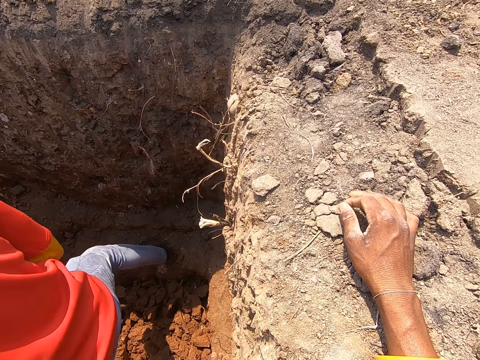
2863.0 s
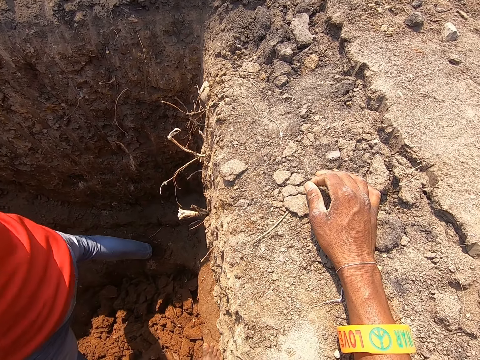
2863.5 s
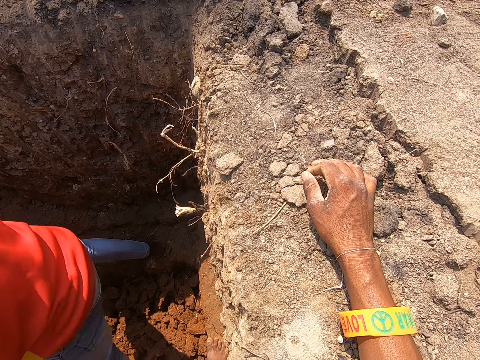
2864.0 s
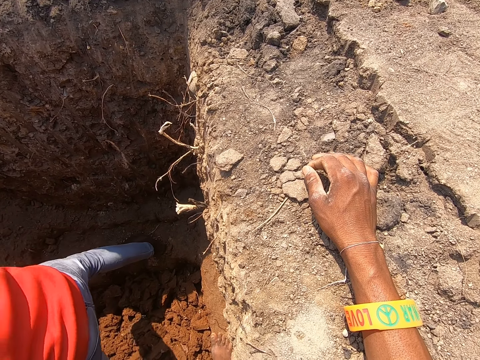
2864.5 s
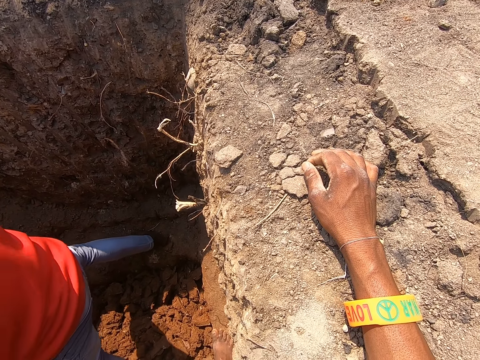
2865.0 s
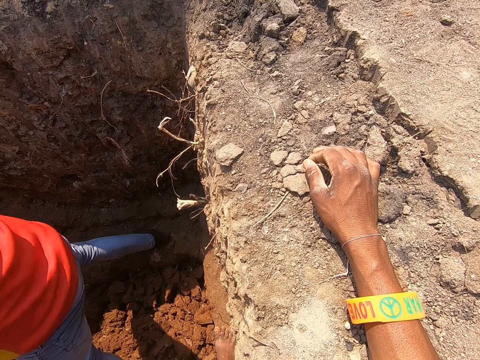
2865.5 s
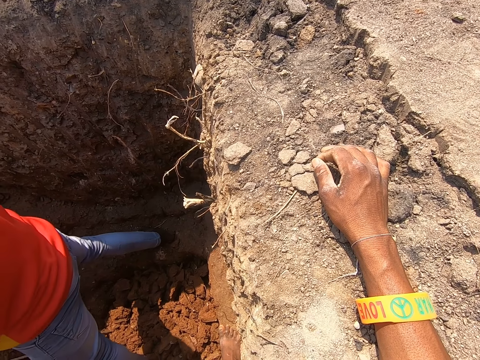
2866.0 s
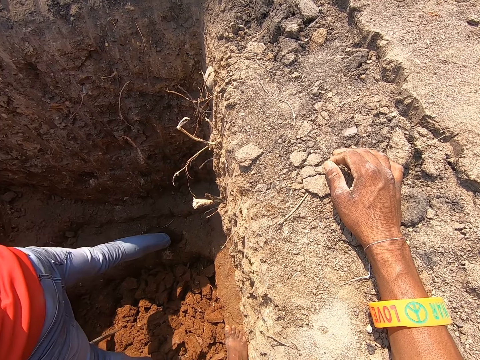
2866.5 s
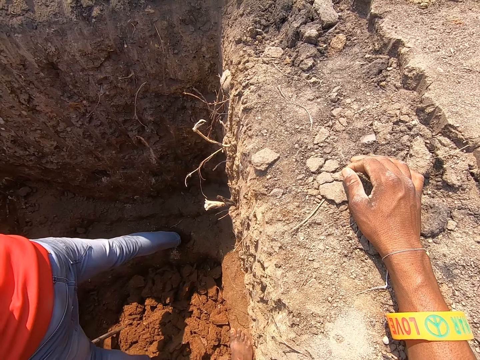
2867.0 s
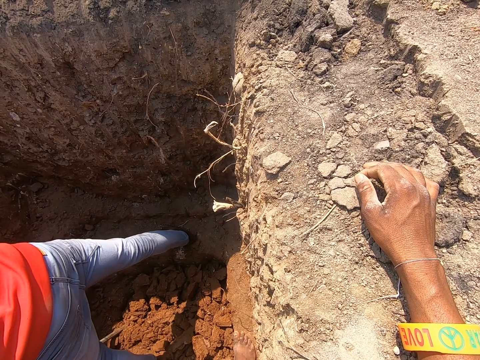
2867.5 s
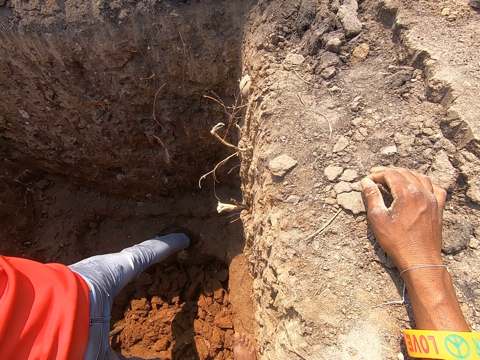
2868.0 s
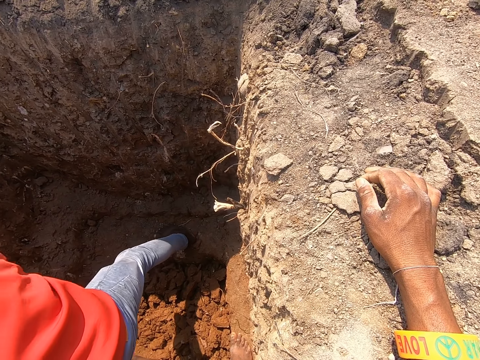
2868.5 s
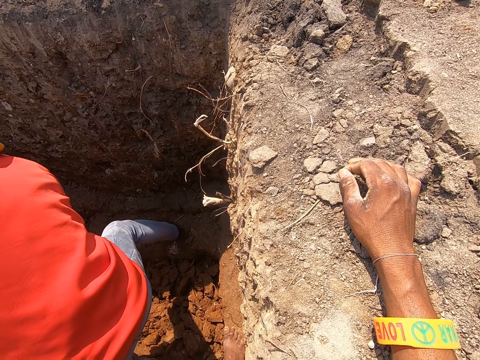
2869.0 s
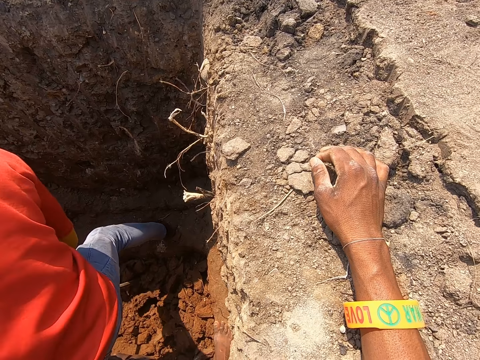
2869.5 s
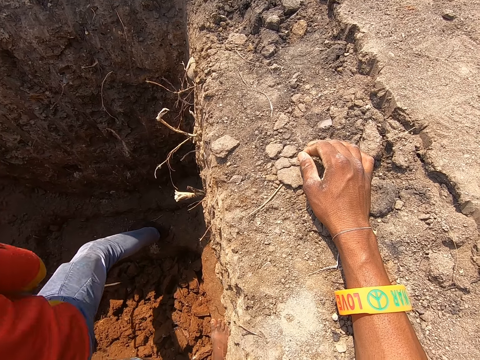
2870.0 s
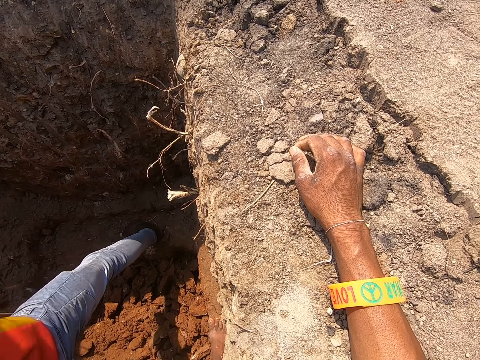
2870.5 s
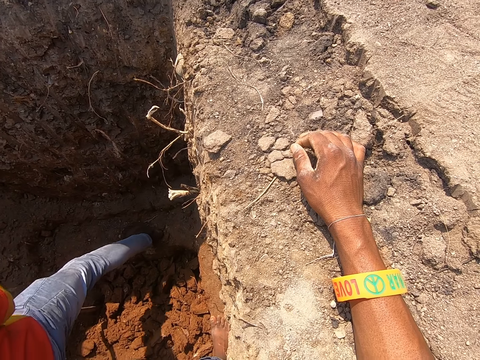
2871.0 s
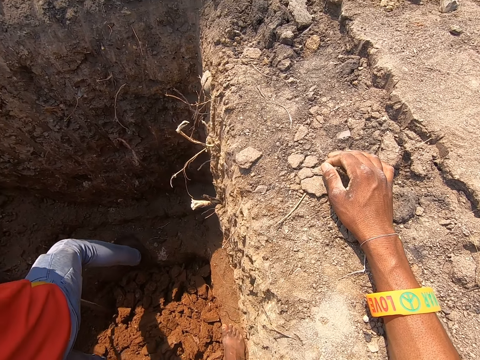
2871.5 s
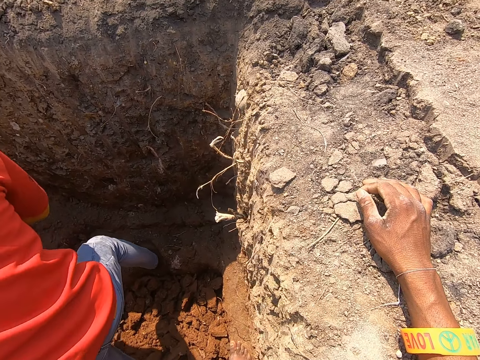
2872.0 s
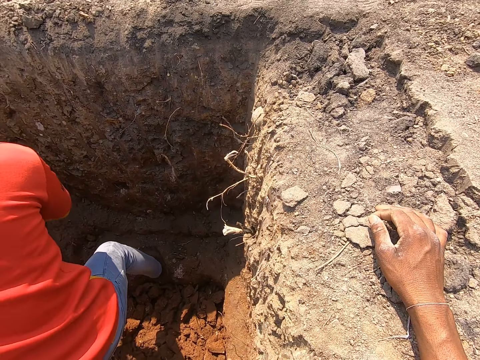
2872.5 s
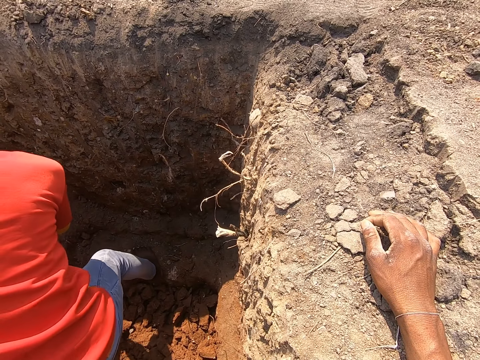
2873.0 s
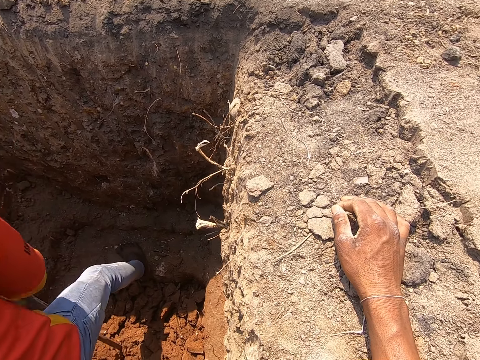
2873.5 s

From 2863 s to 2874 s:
A person digs a hole with a digging bar.

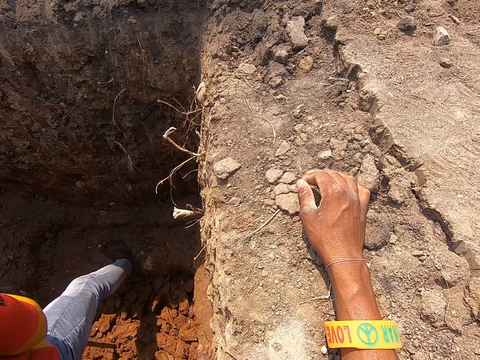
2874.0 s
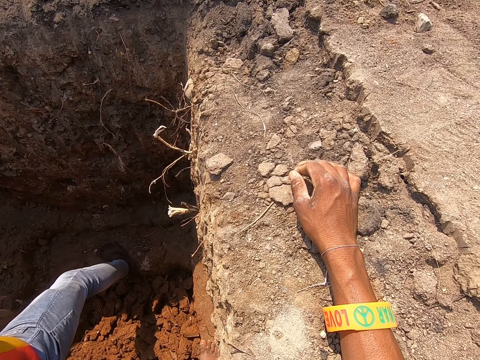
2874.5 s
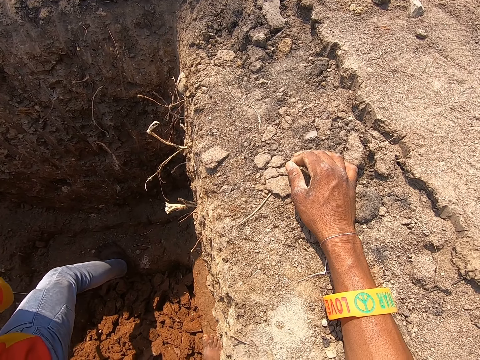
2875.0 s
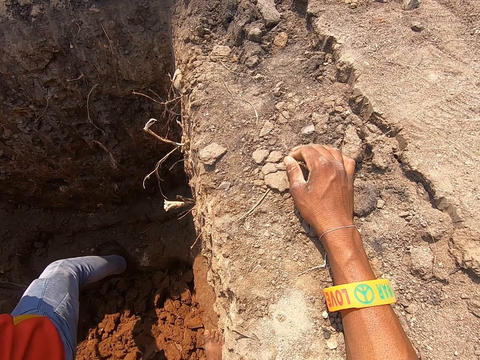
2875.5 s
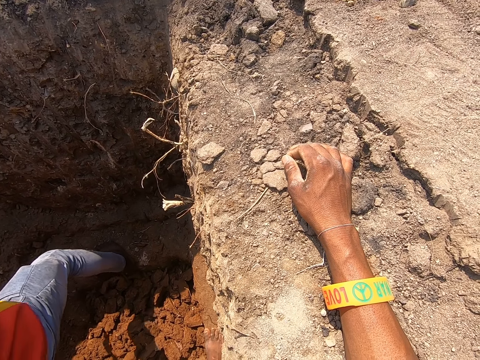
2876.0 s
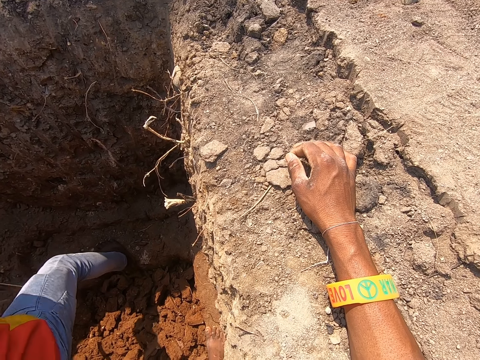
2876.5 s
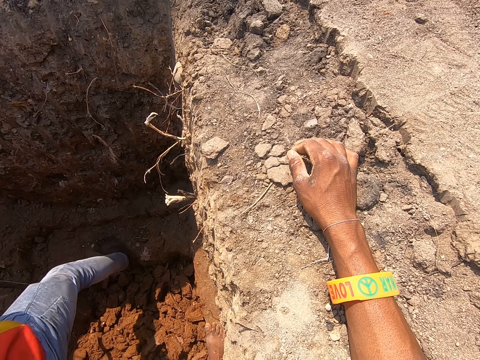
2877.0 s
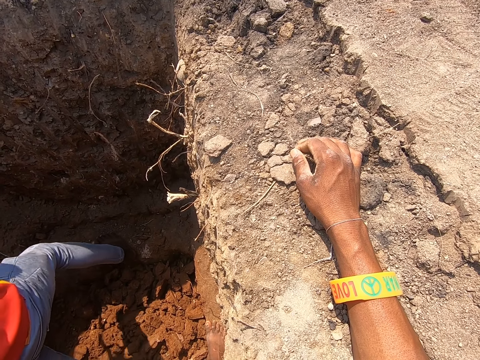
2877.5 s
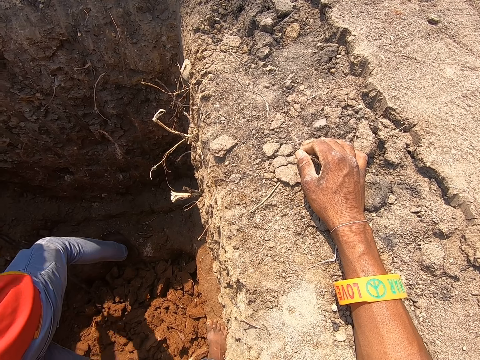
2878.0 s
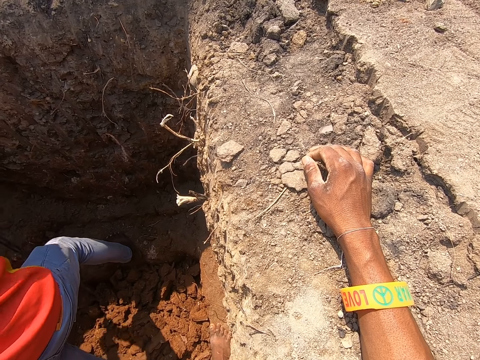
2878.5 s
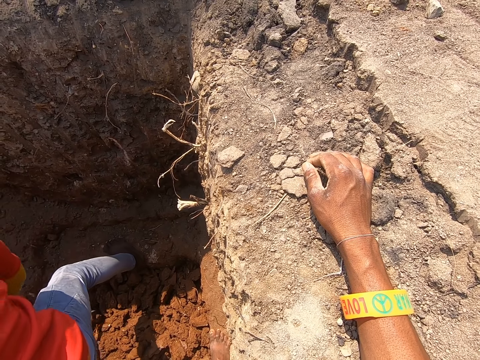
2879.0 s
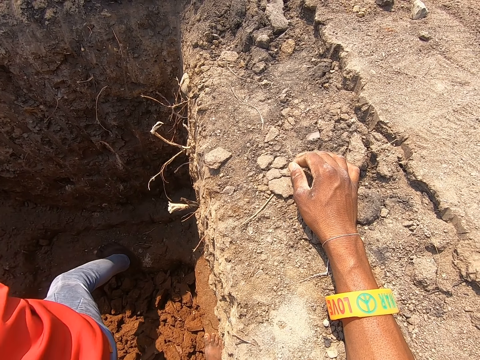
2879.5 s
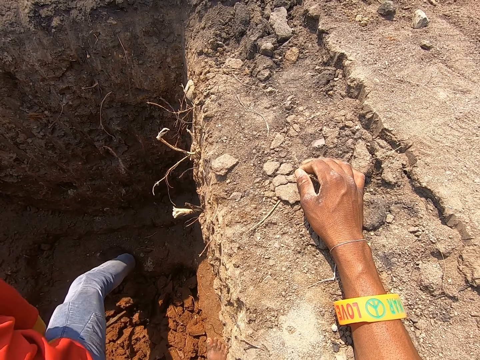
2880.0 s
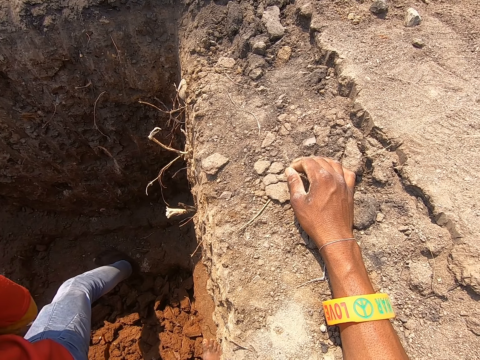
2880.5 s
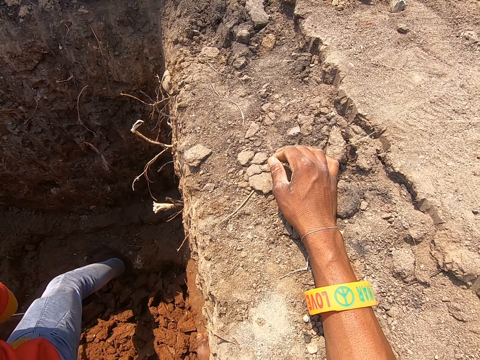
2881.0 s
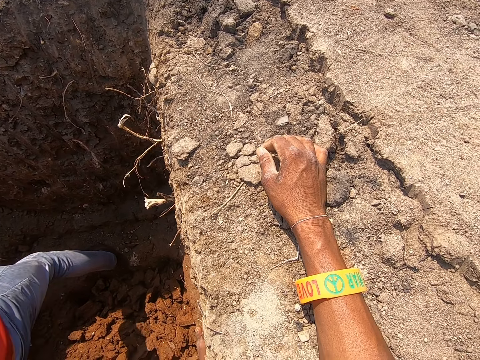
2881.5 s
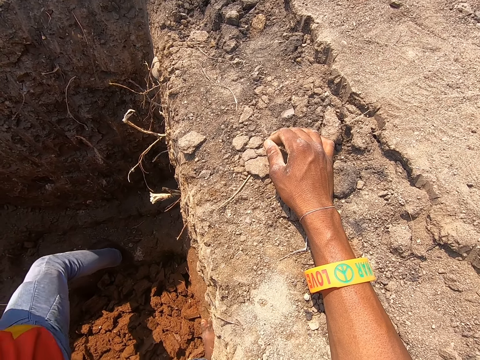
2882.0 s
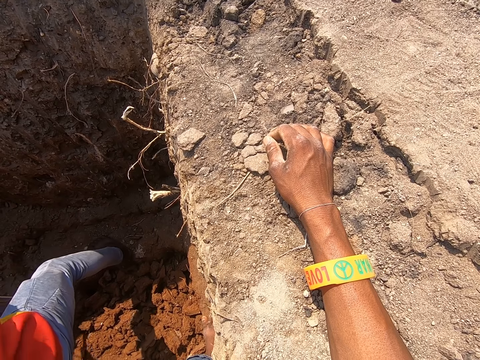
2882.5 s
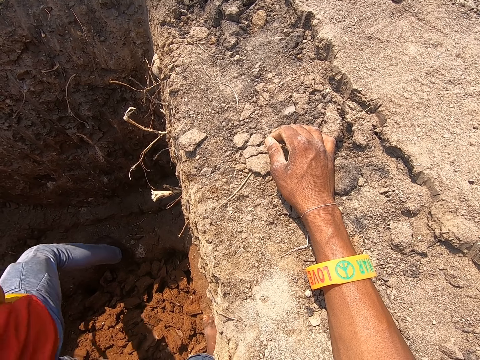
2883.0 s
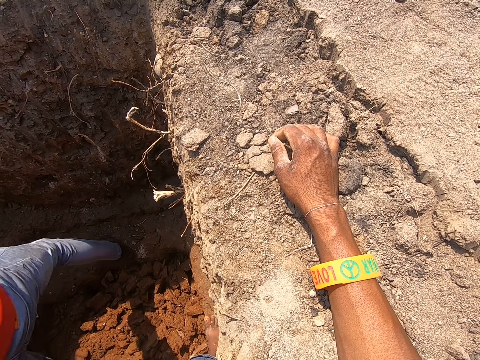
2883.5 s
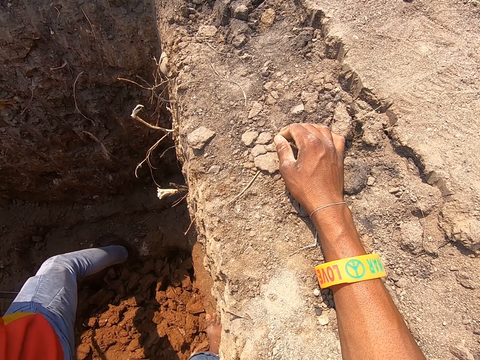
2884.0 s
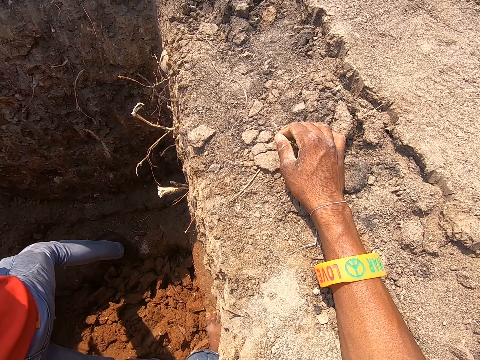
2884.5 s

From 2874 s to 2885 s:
The camera wearer turns around. A person digs a hole with a digging bar.

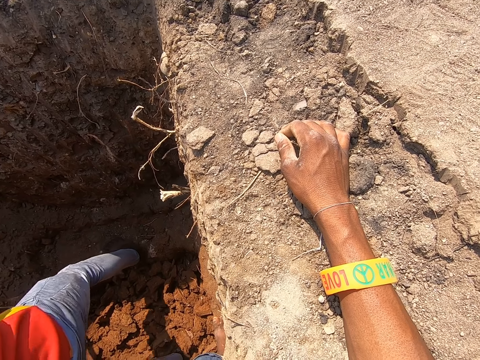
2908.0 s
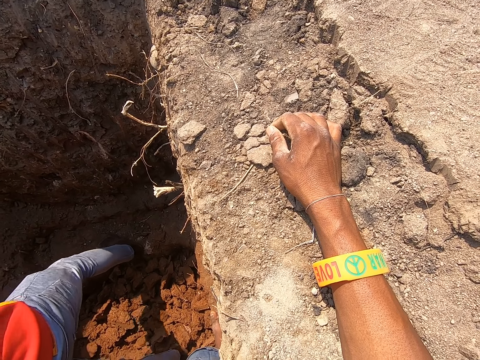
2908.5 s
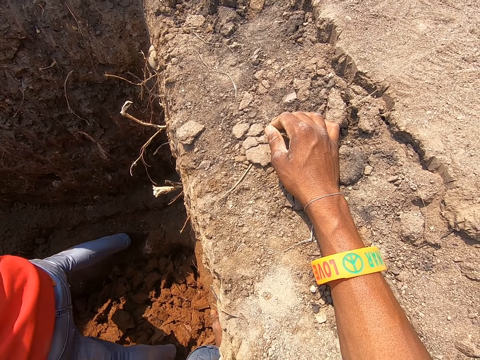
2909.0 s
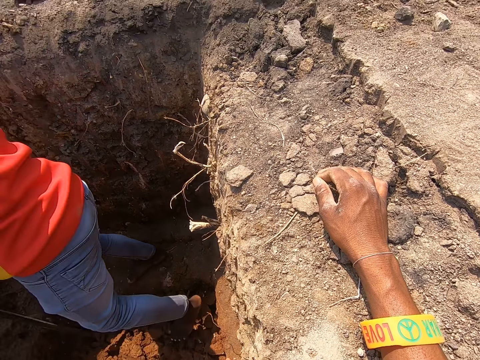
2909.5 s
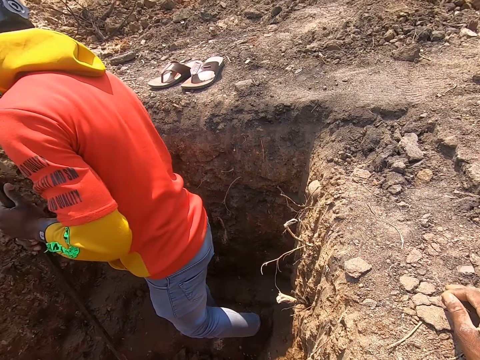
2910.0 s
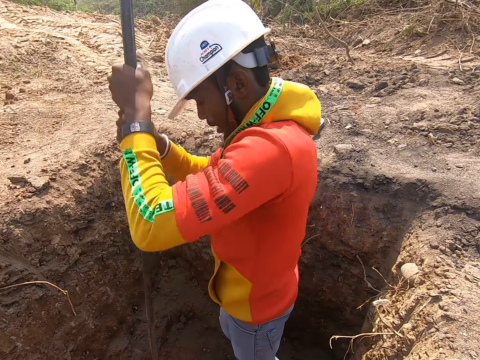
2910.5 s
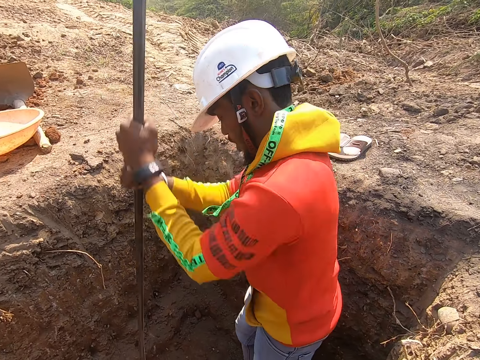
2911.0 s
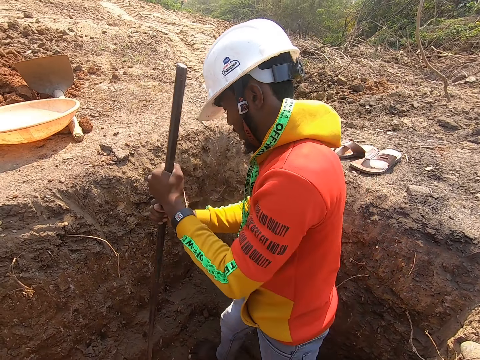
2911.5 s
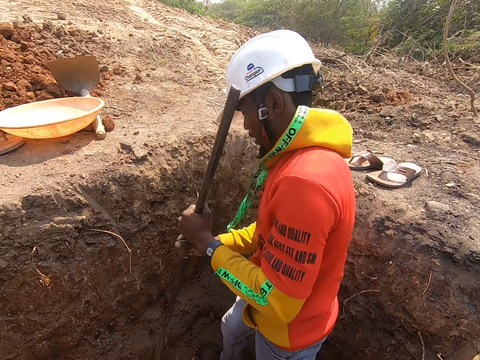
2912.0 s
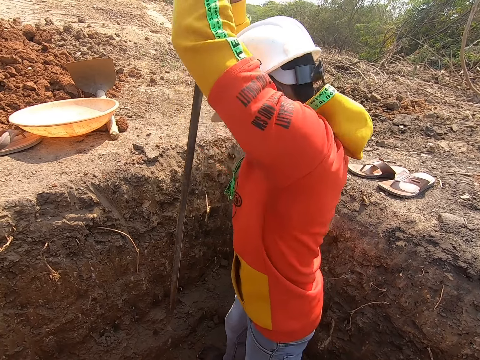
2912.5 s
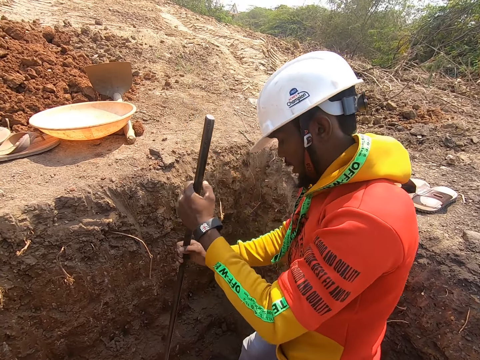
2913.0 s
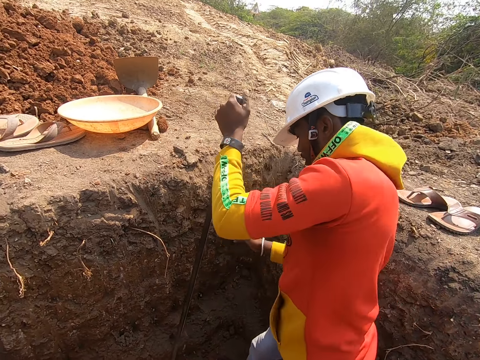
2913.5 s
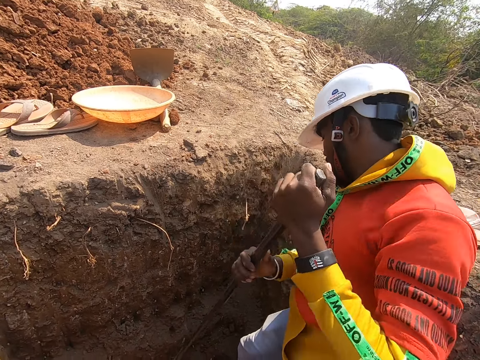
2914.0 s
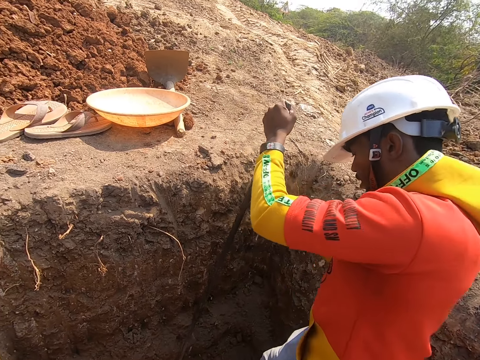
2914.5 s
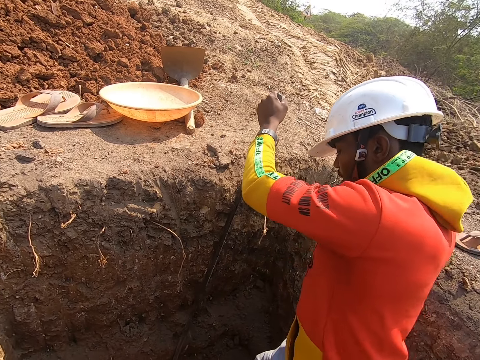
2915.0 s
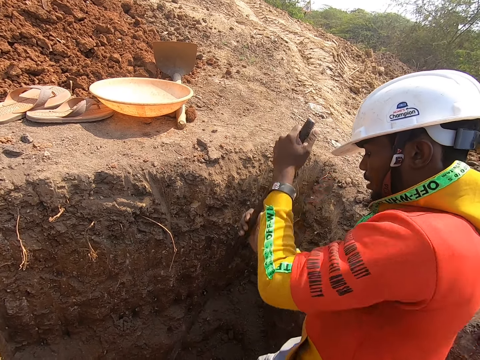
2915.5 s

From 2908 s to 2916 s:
The camera wearer turns around. A person digs a hole with a digging bar.
